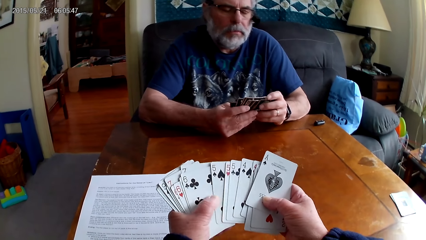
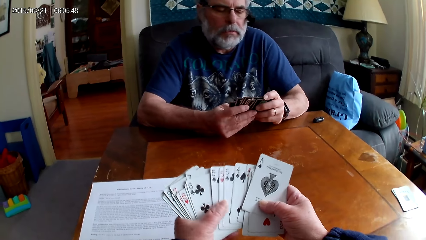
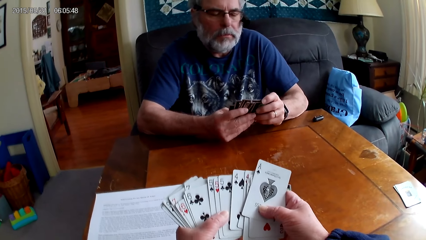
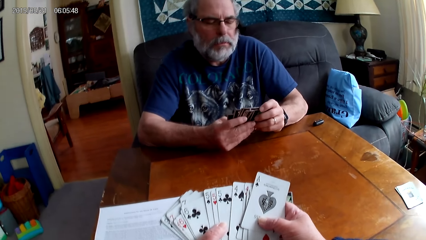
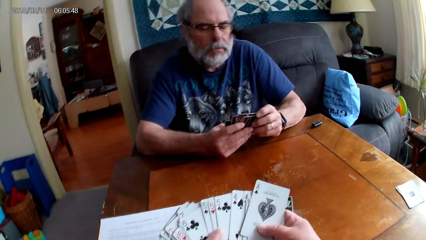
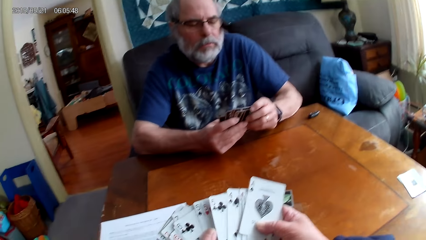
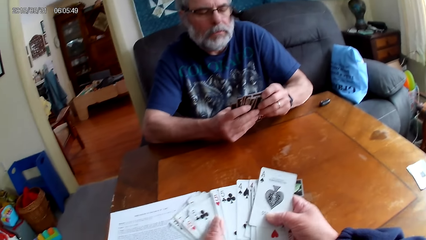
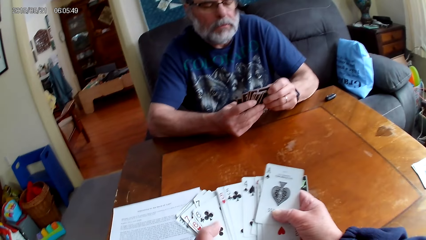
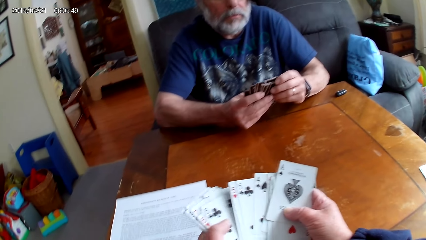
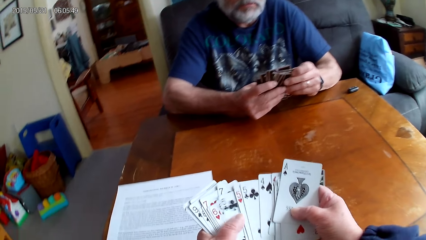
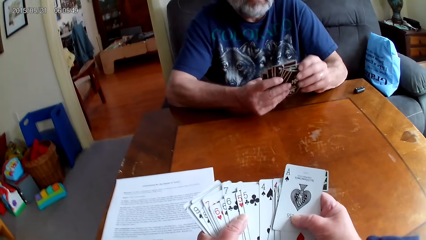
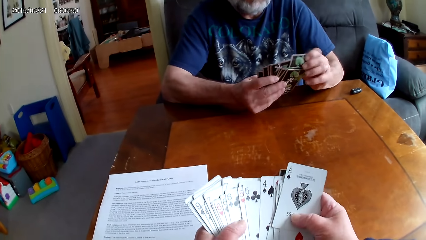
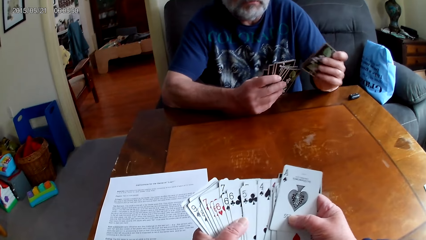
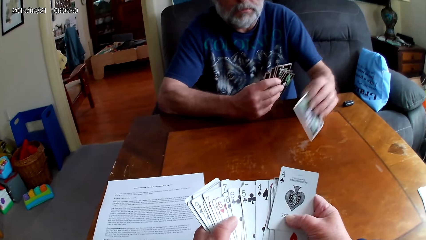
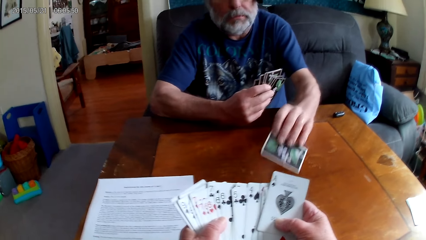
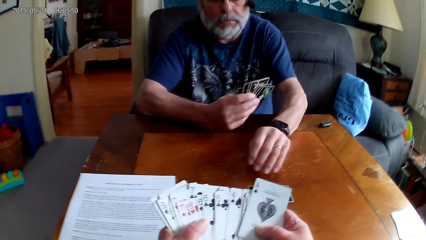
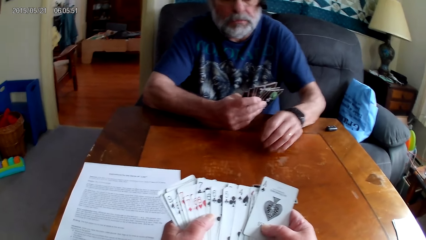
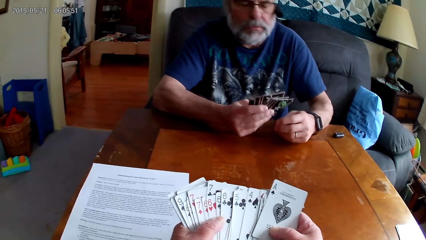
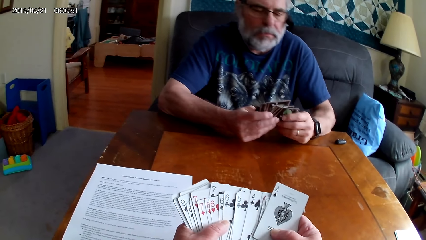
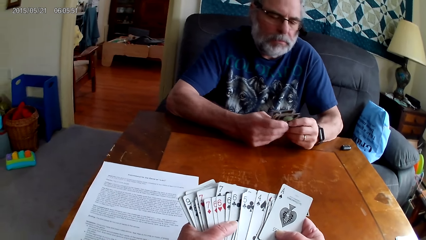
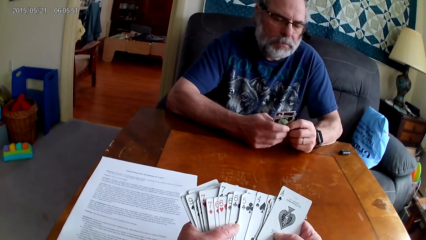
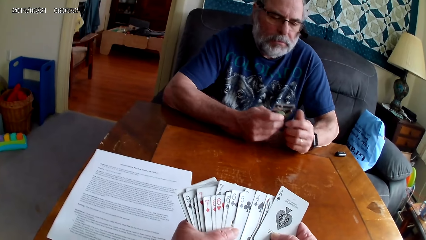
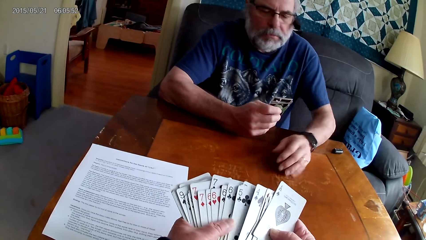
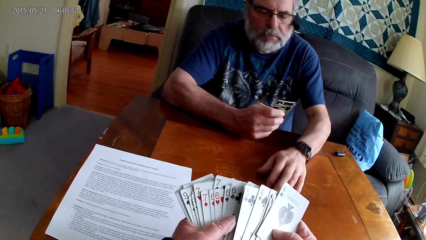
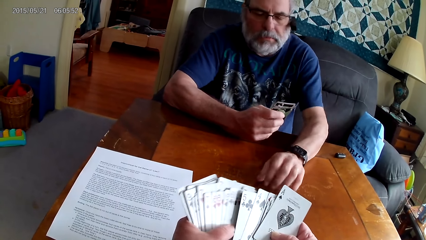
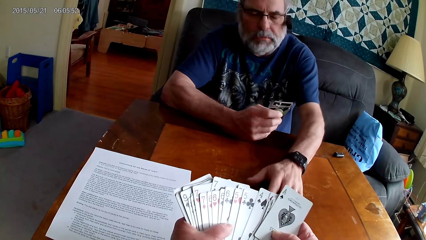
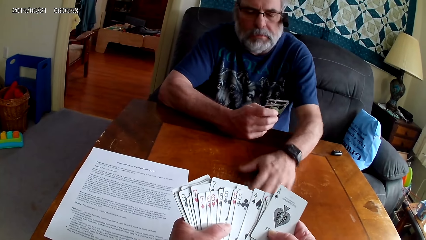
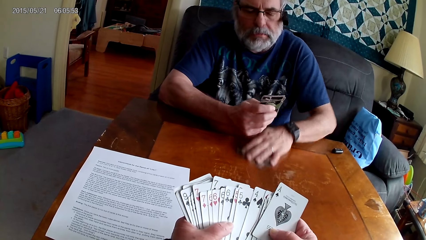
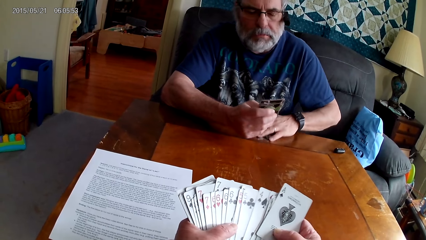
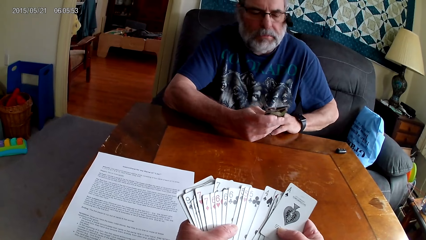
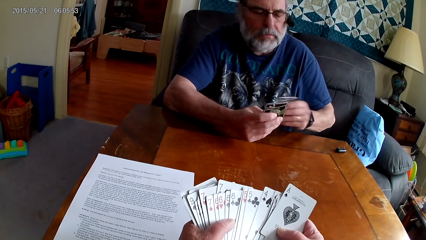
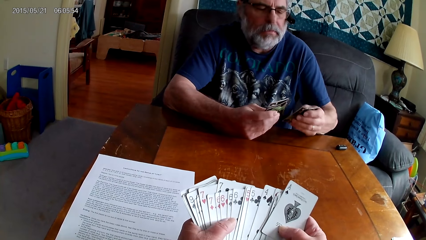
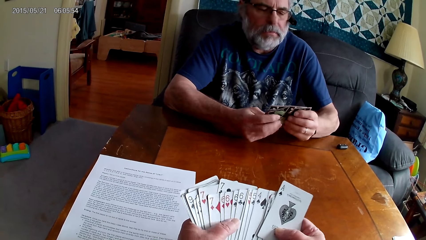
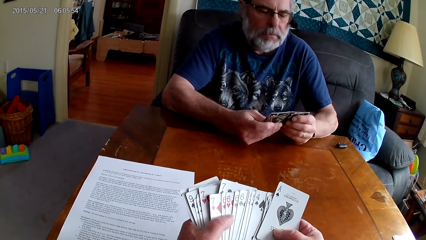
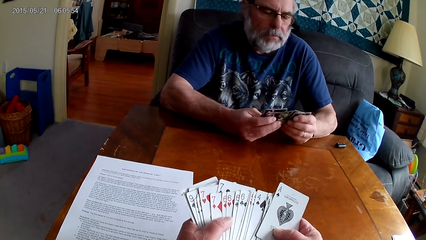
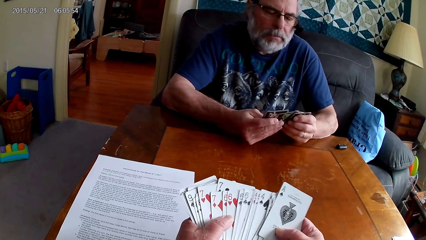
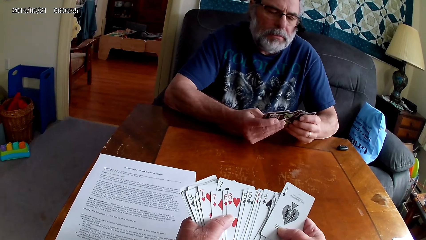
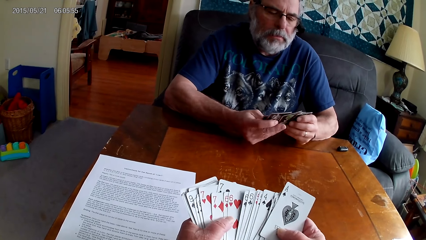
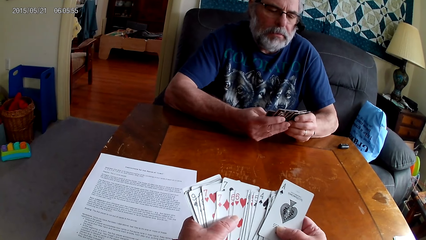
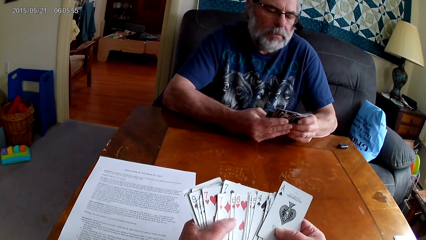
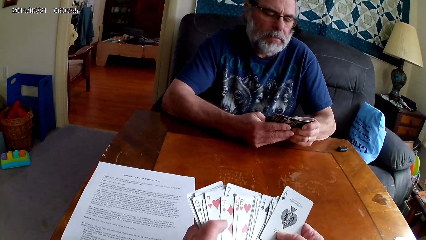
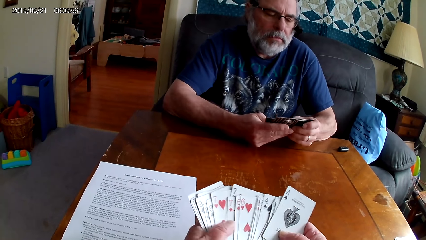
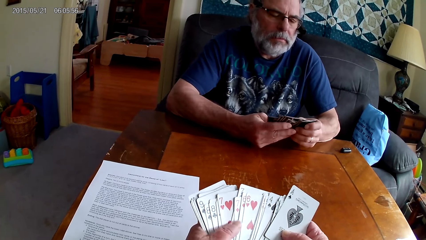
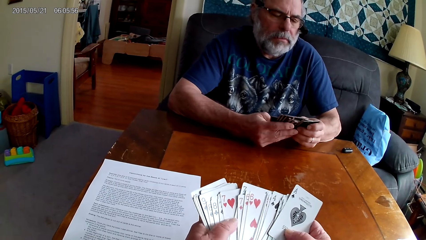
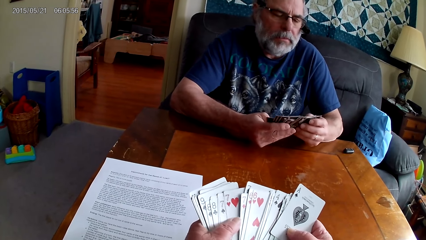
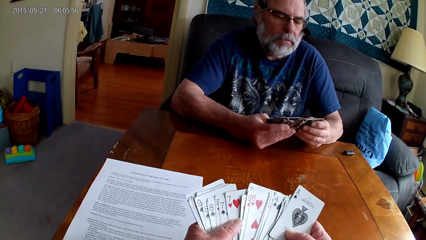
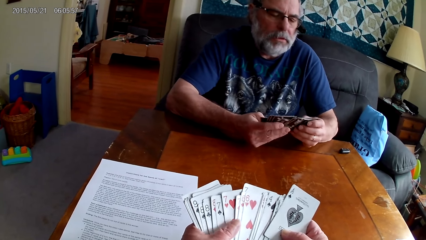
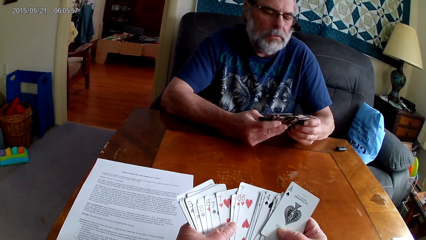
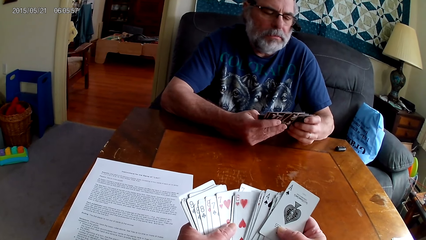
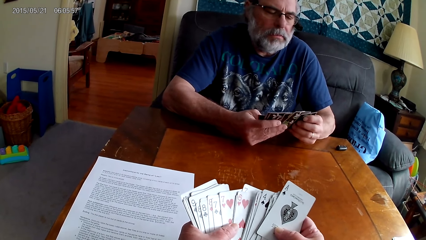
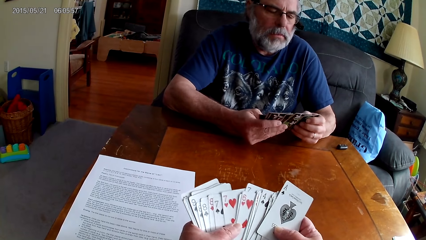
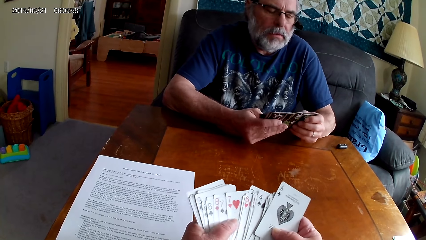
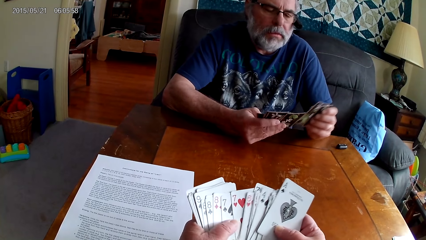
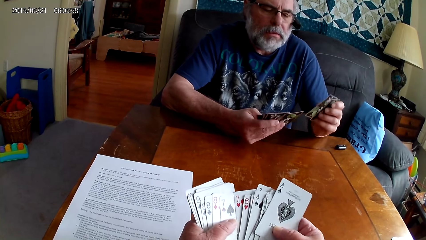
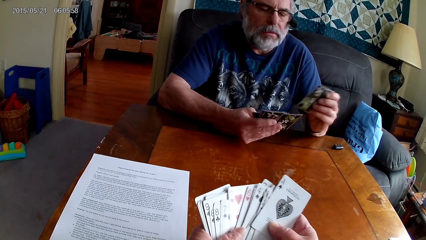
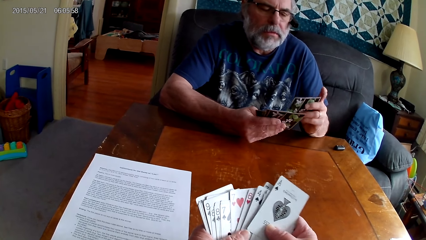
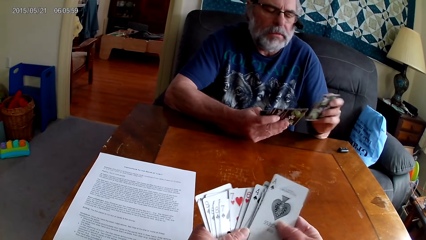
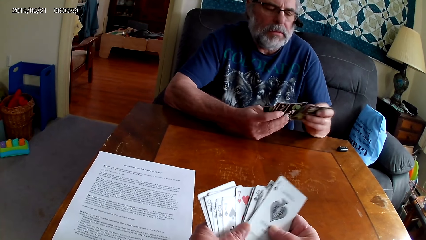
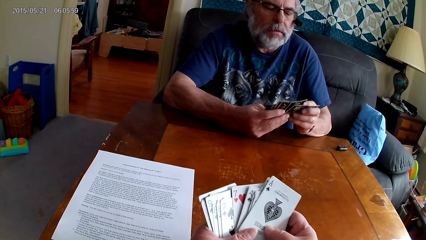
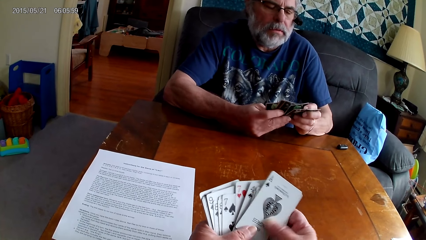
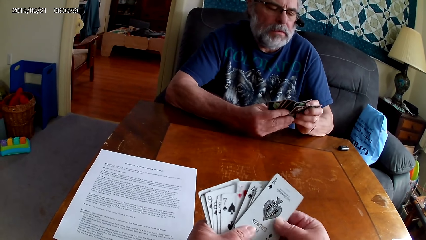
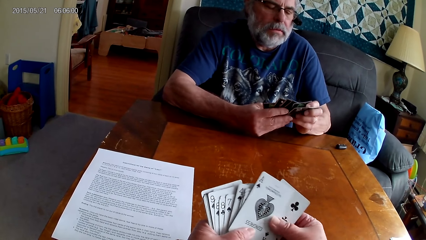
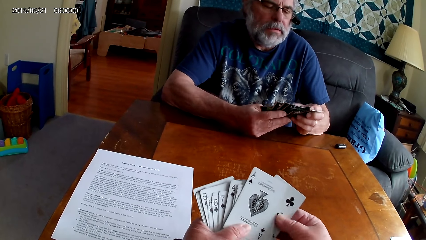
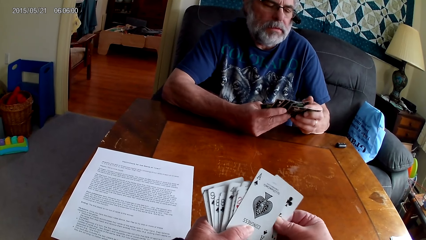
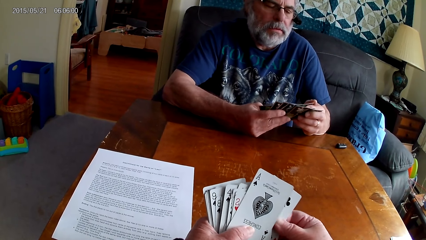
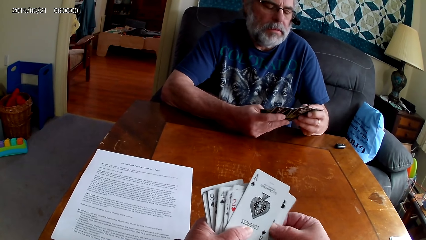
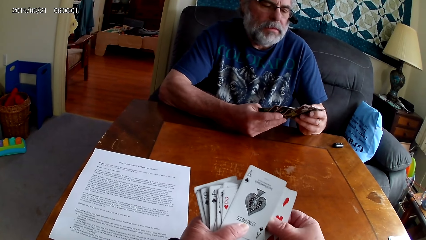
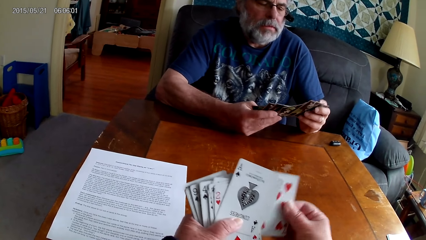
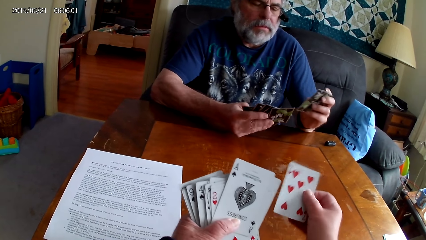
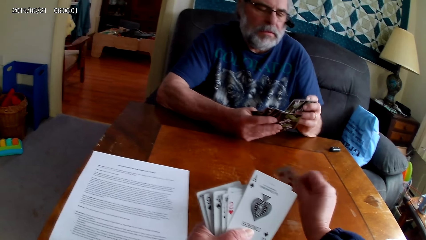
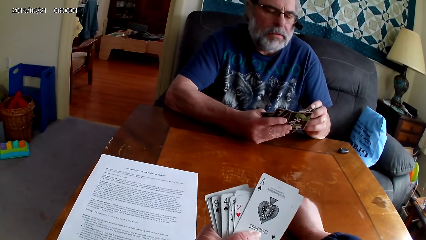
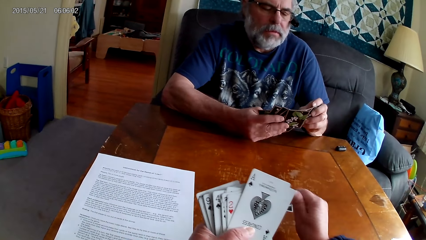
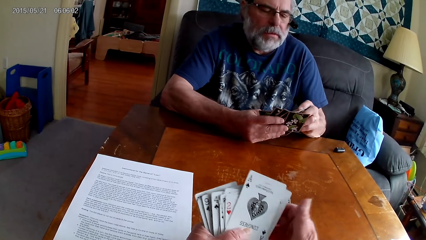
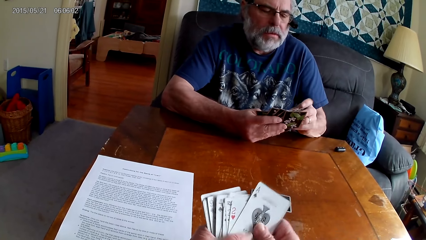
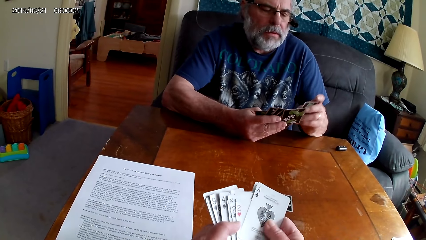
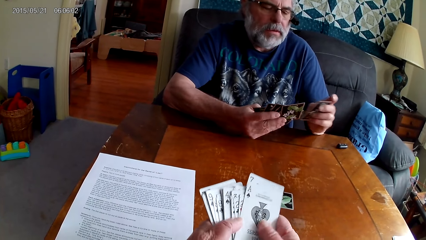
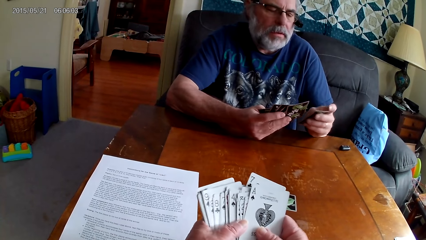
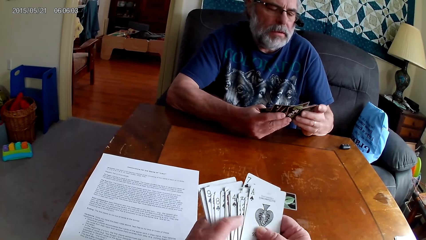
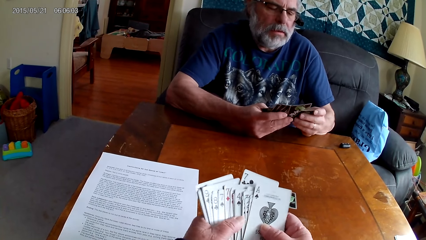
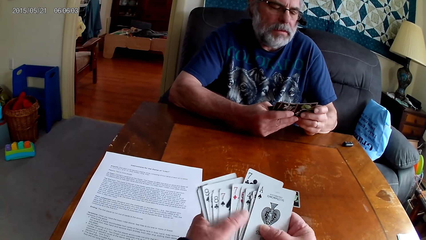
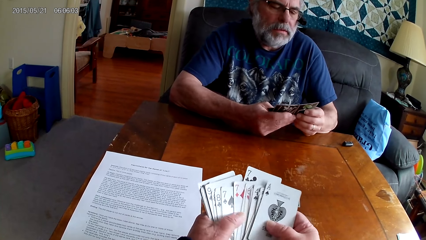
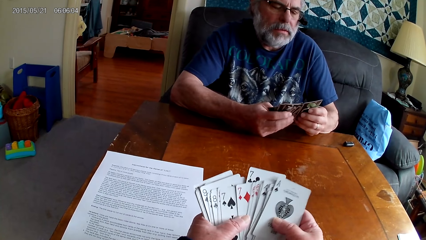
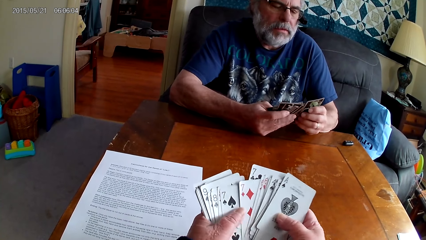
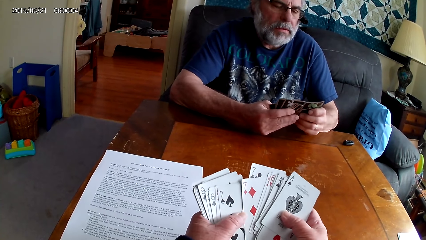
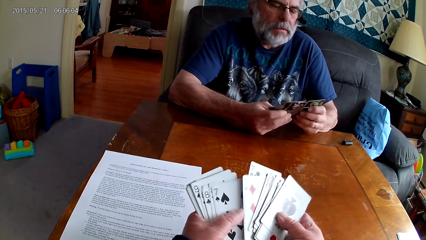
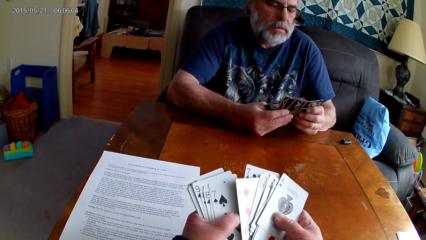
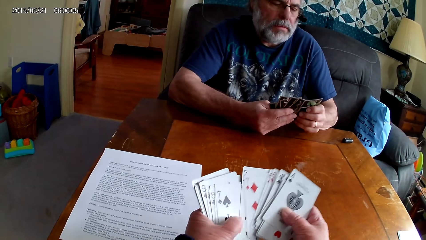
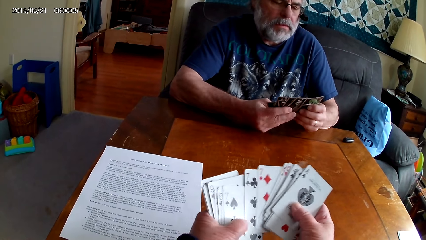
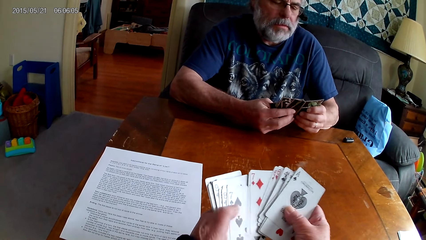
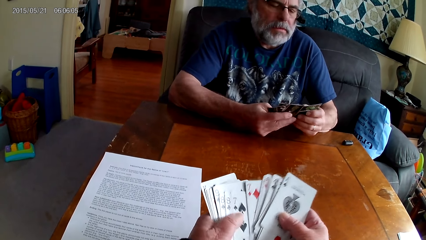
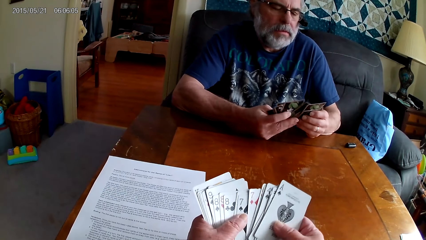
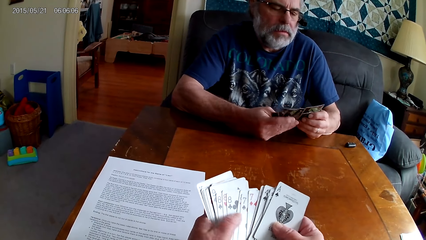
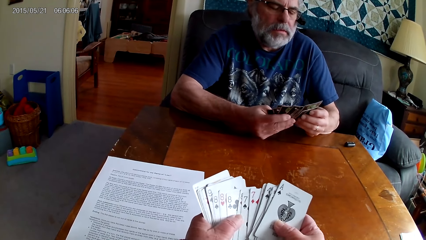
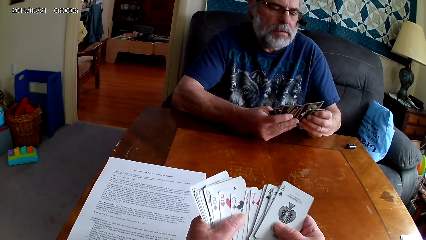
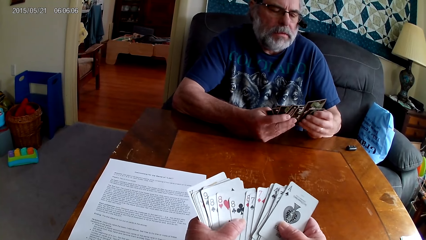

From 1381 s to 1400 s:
A man puts poker cards on the table. The man picks poker cards from the table. The camera wearer picks a card from the table, arranges cards and puts poker cards on the table.
